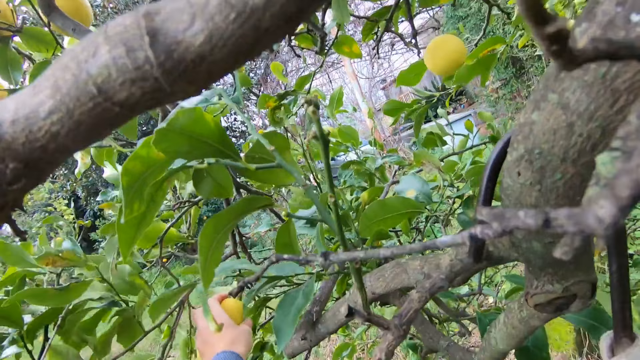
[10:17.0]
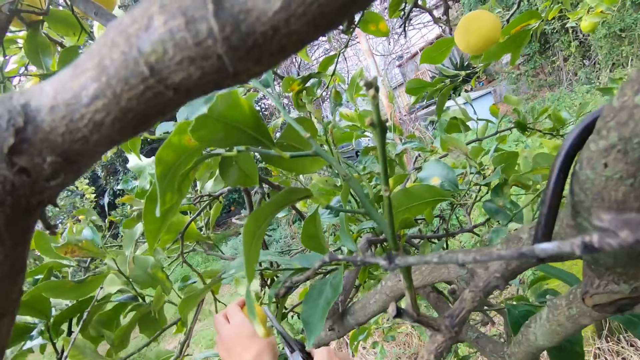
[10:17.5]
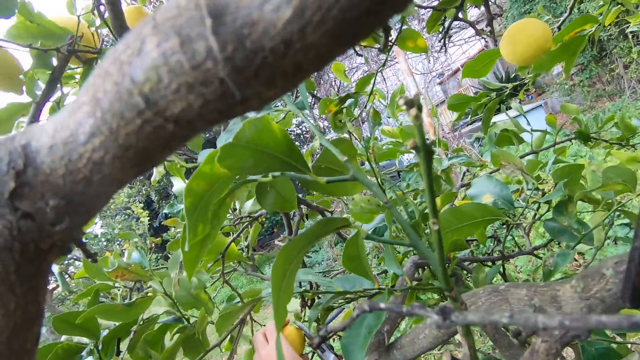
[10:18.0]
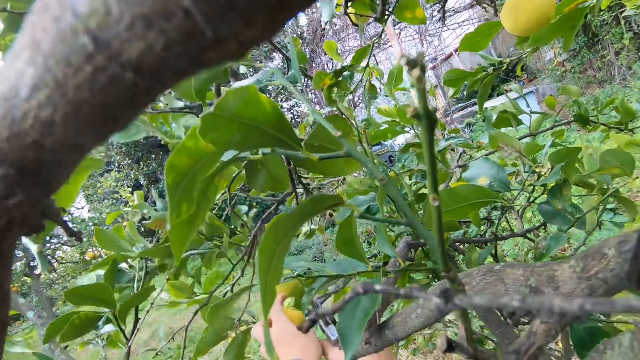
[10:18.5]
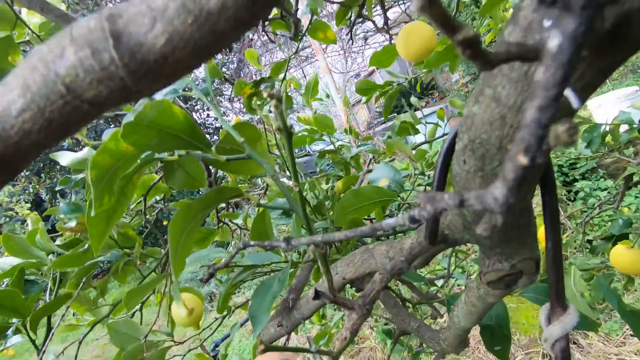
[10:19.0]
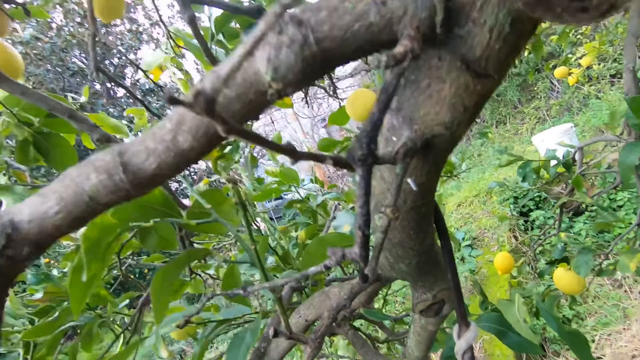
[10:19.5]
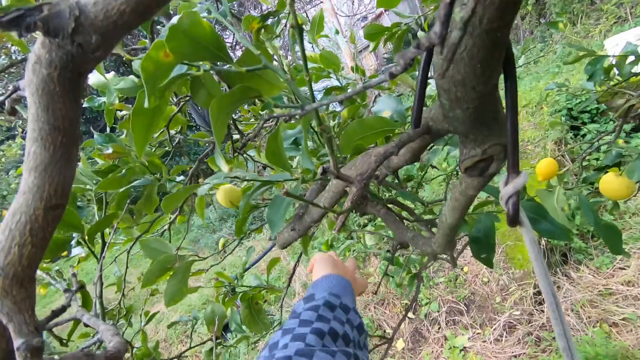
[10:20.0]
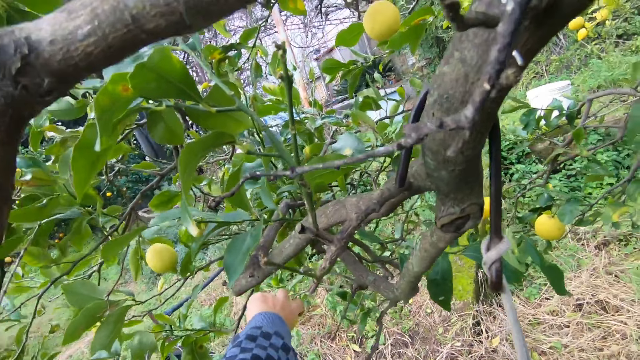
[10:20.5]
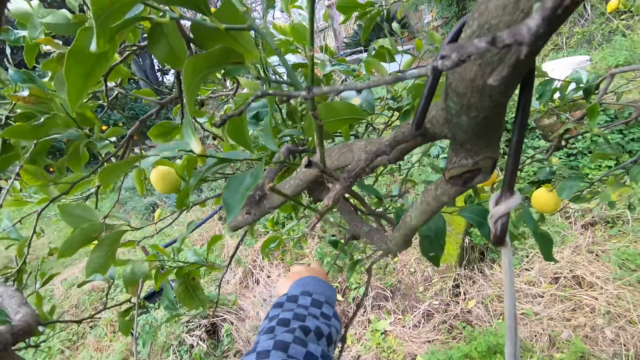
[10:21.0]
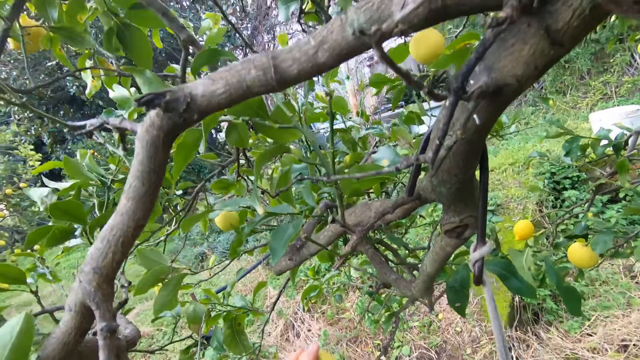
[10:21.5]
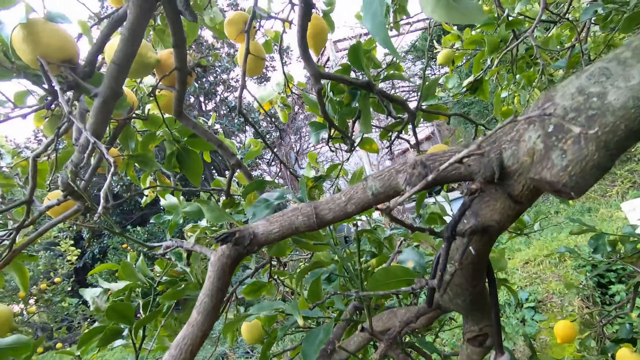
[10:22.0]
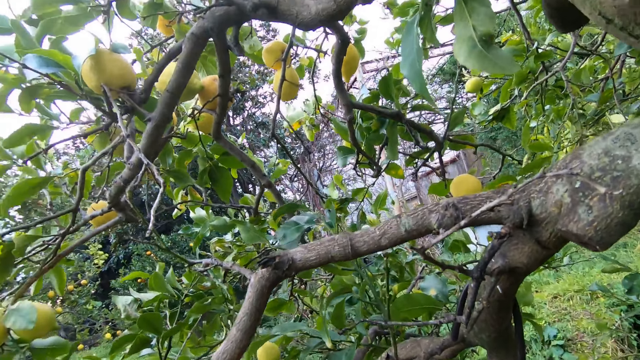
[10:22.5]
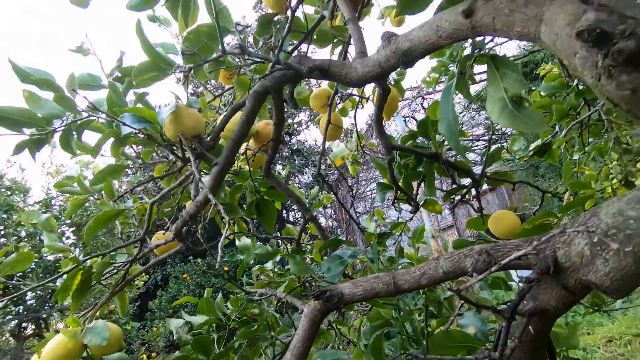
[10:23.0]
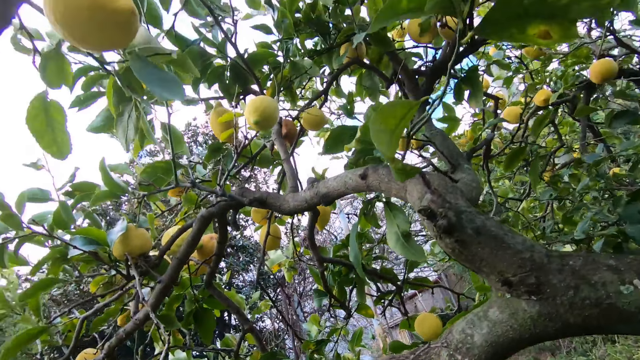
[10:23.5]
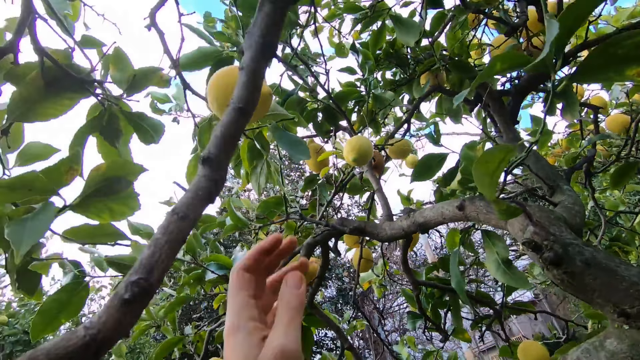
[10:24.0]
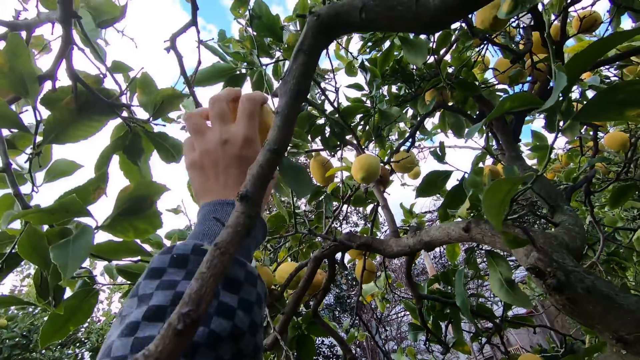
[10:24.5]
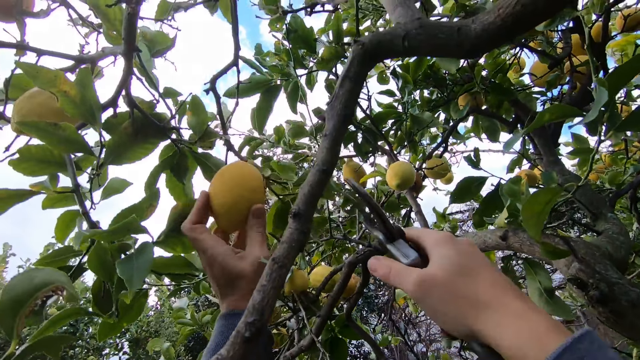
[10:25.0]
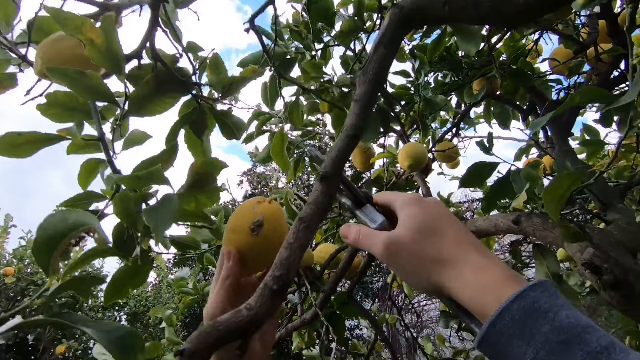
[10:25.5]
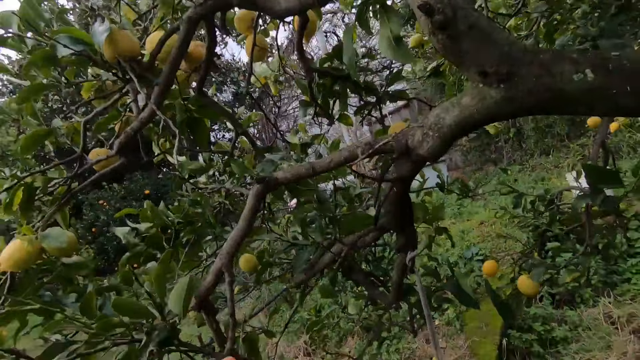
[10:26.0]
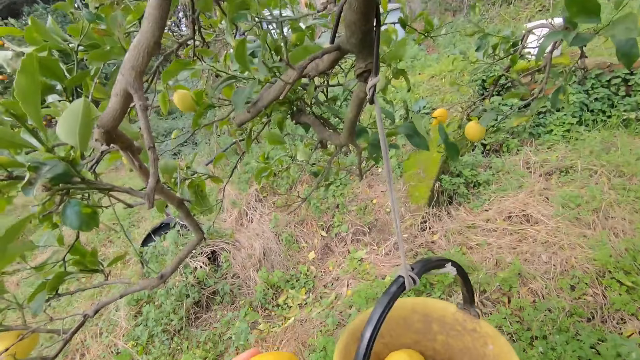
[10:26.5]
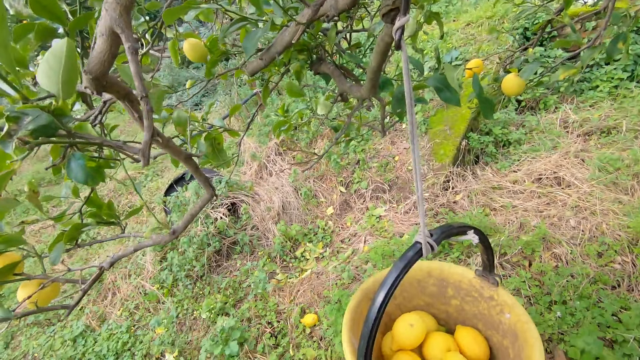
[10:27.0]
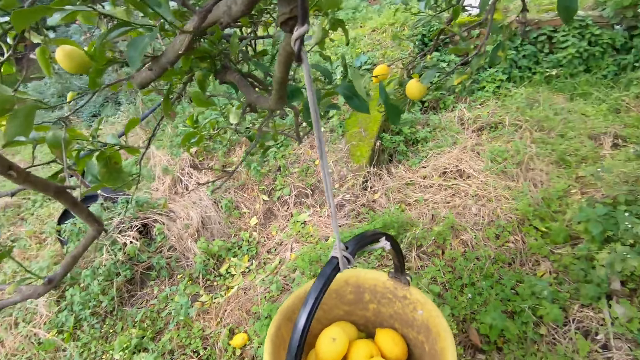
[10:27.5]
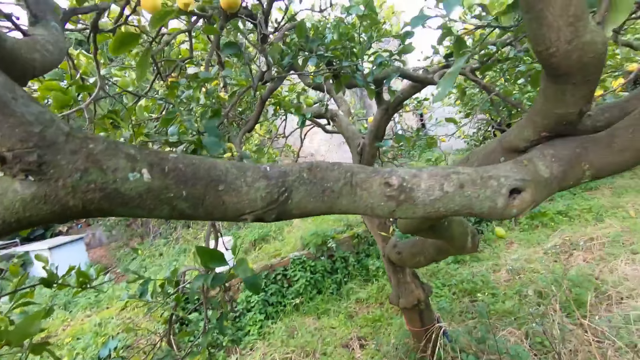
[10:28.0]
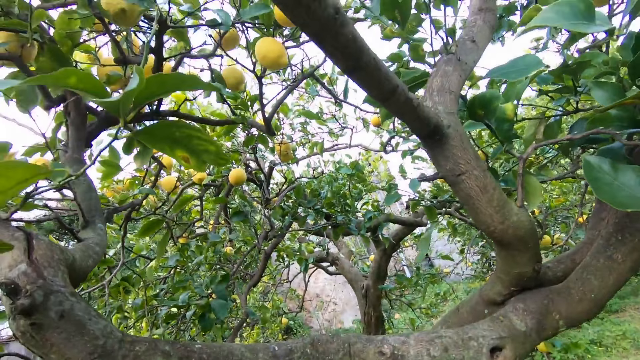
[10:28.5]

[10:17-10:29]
The camera wearer cuts the lemon with the cutter in his right hand. He plucks a lemon on a tree with his left hand.

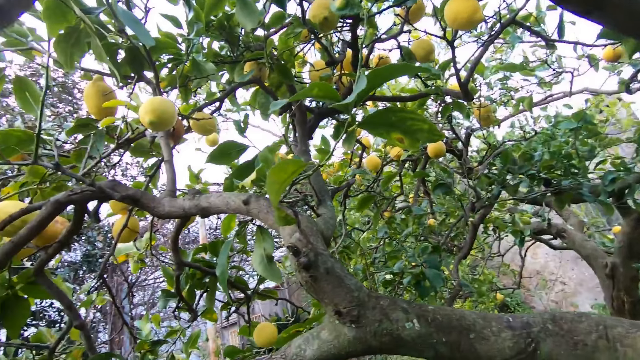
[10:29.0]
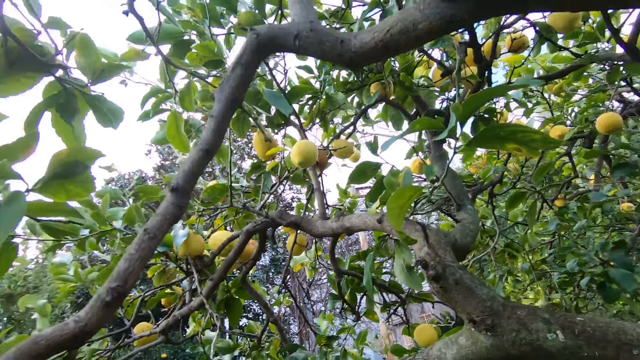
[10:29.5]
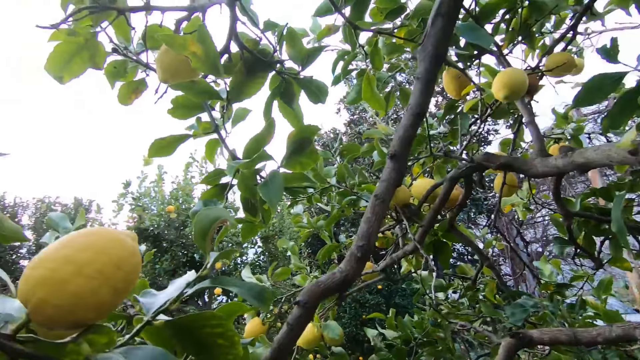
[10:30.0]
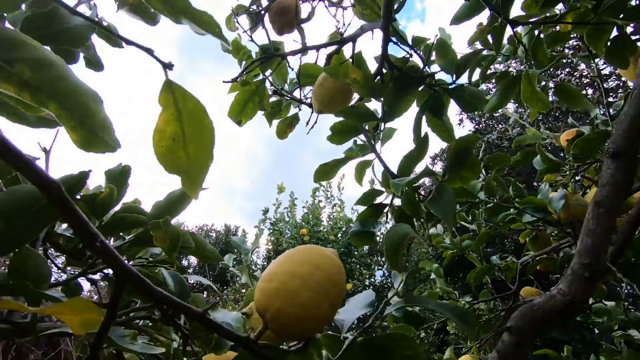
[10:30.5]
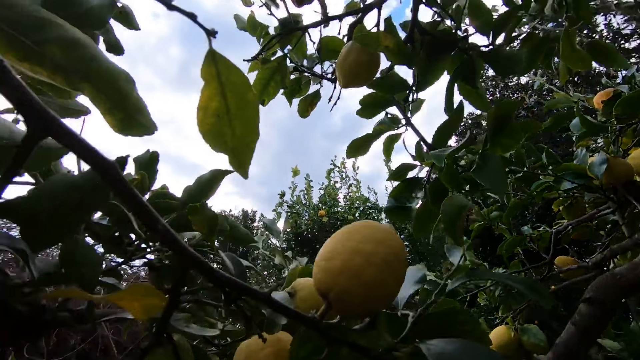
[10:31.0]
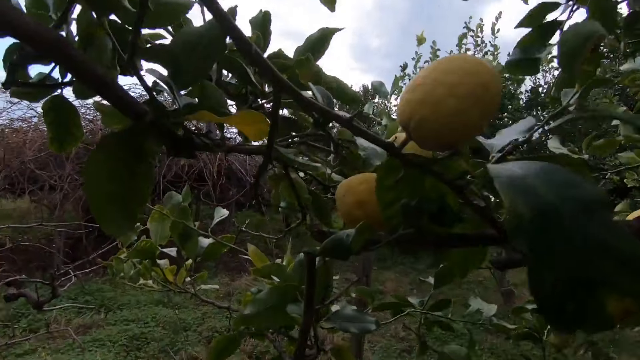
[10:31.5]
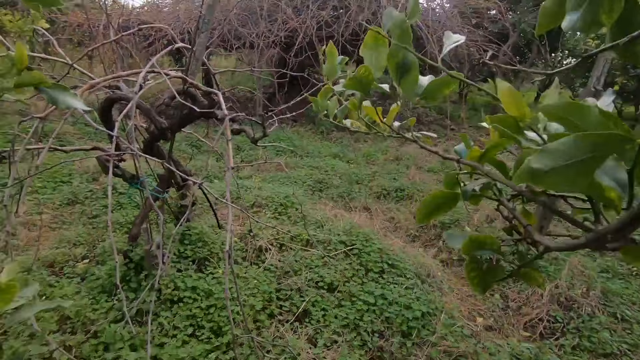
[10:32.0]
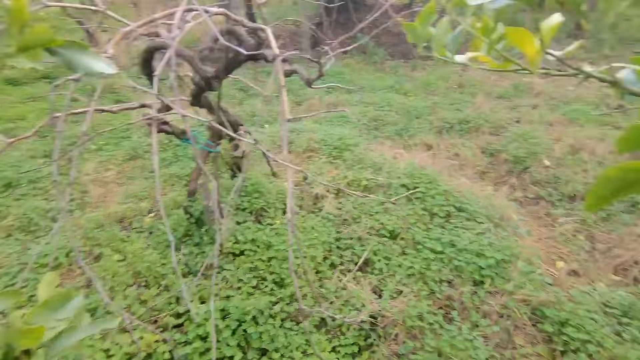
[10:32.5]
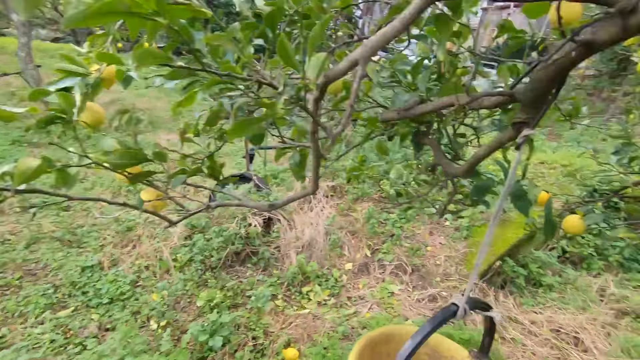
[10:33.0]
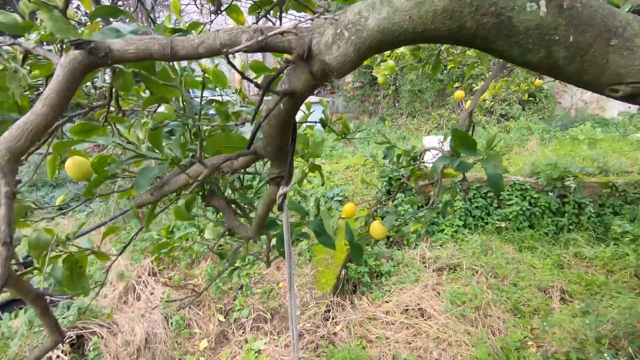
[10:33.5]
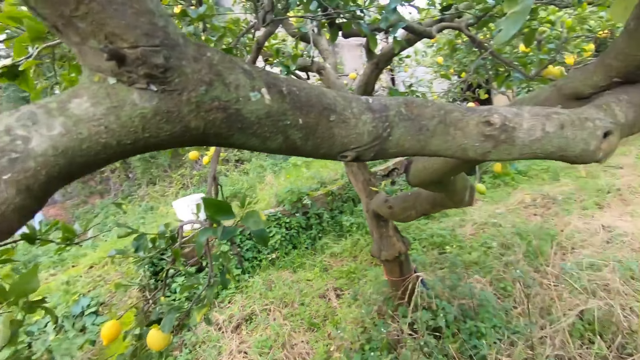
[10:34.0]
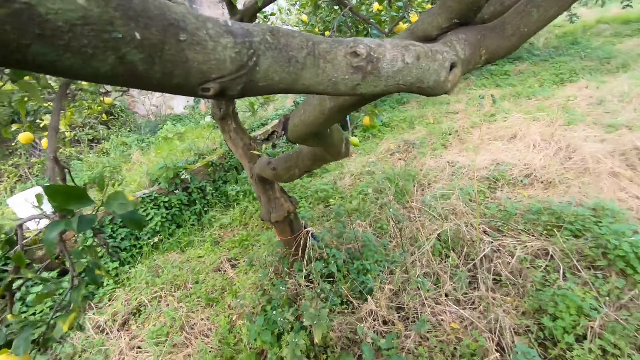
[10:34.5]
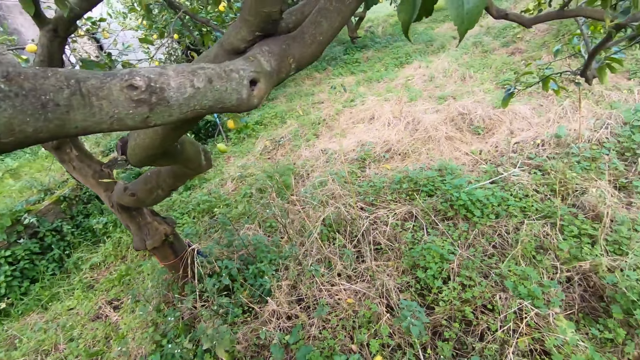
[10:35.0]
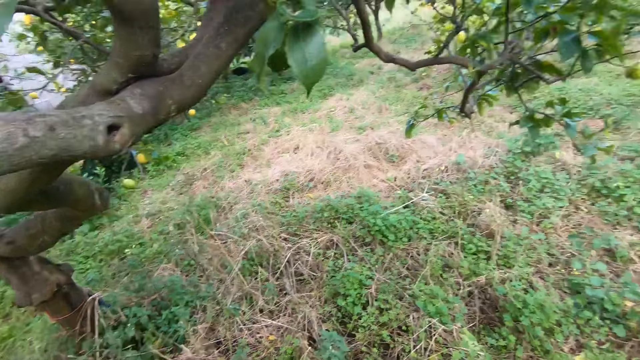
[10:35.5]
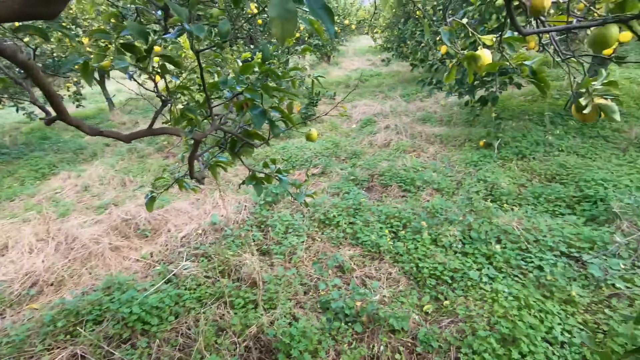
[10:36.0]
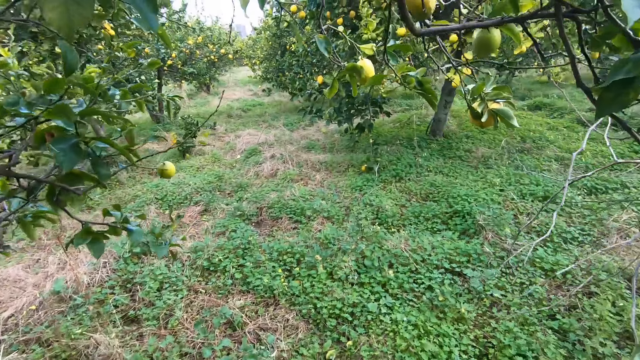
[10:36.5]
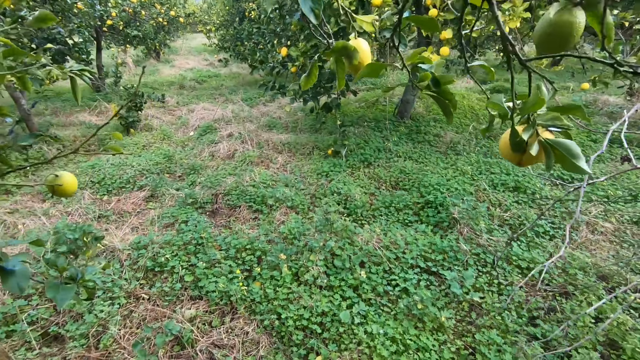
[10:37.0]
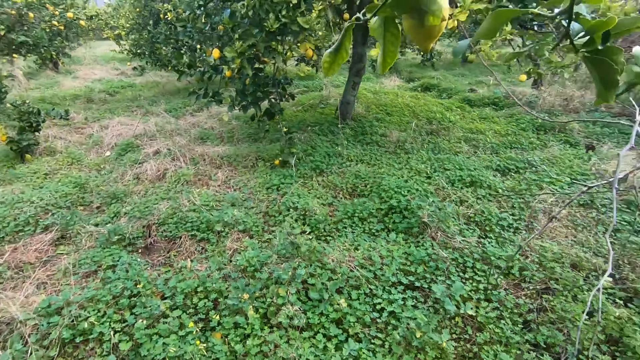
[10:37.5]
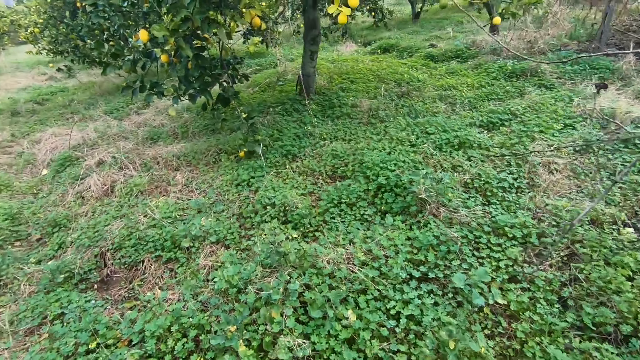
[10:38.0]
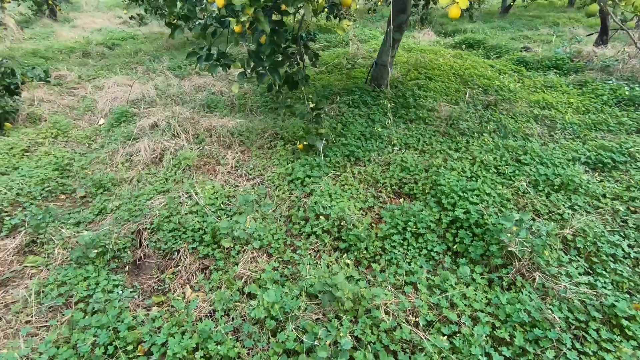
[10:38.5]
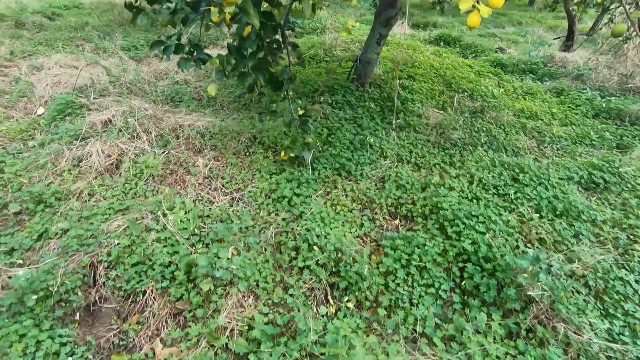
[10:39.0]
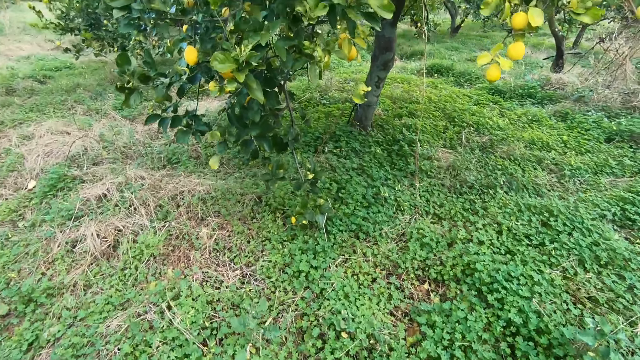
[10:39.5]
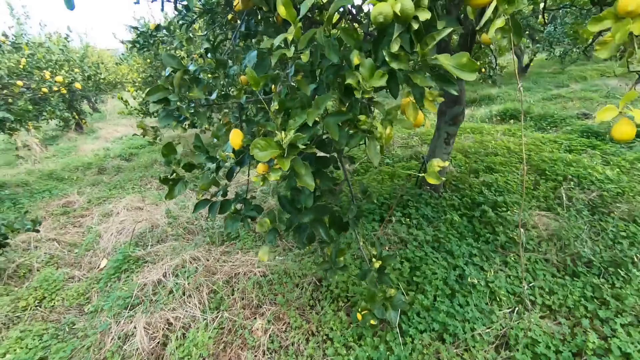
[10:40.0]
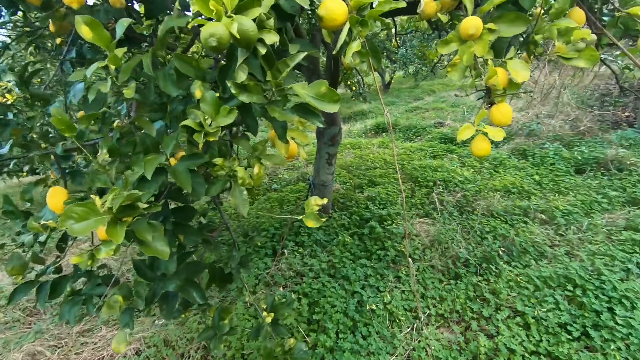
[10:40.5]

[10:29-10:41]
The camera wearer walks around the garden of lemon trees.
